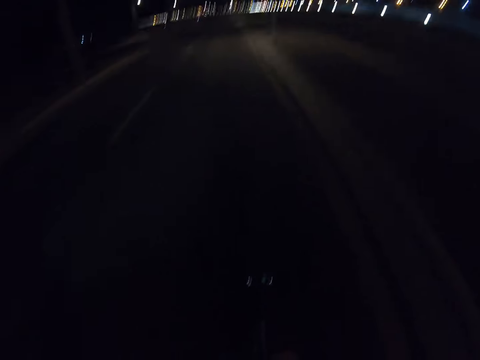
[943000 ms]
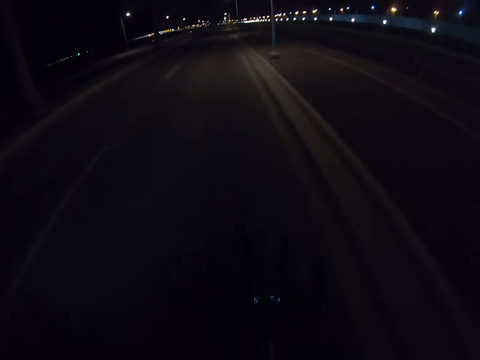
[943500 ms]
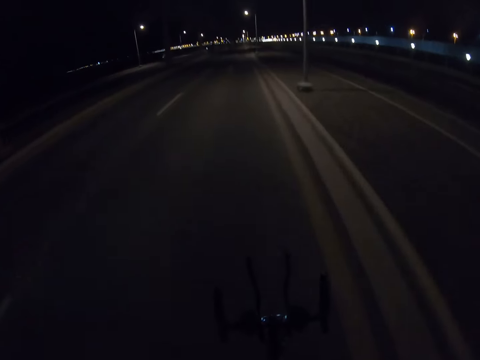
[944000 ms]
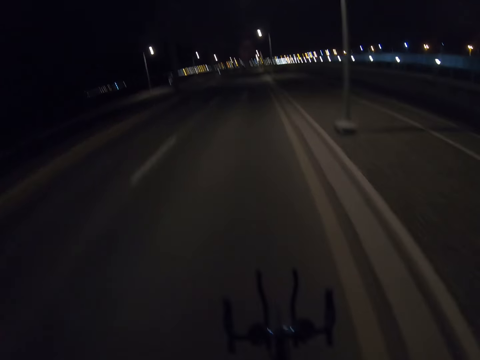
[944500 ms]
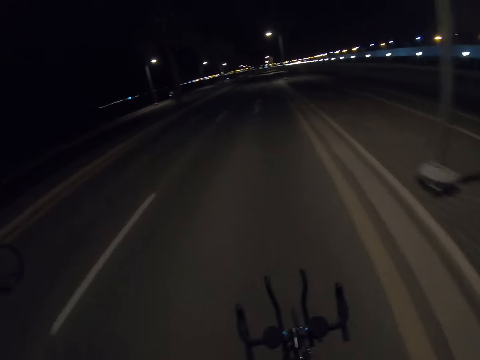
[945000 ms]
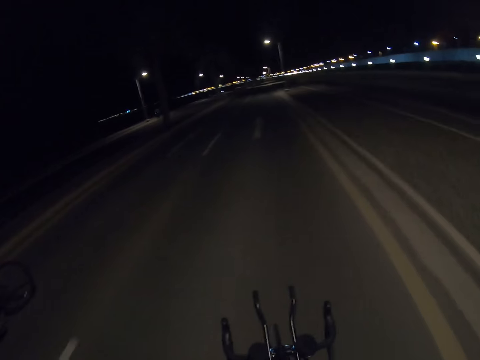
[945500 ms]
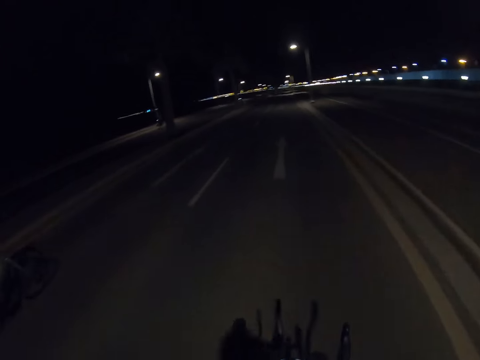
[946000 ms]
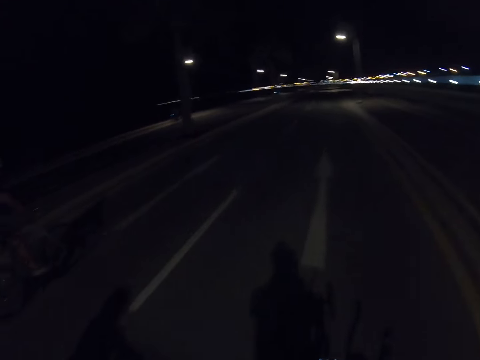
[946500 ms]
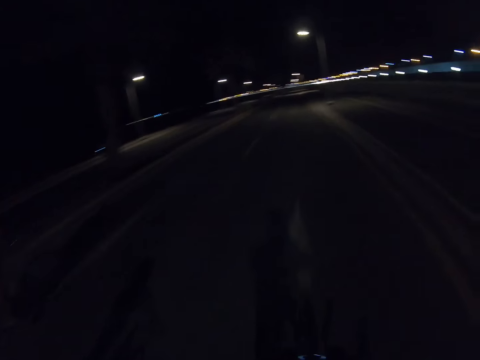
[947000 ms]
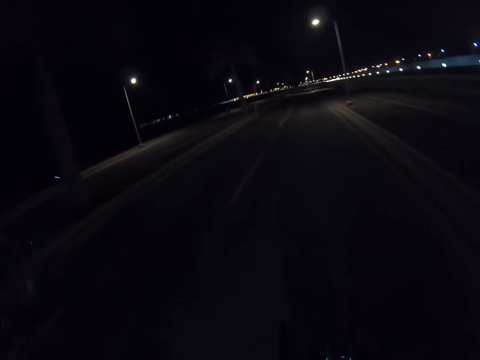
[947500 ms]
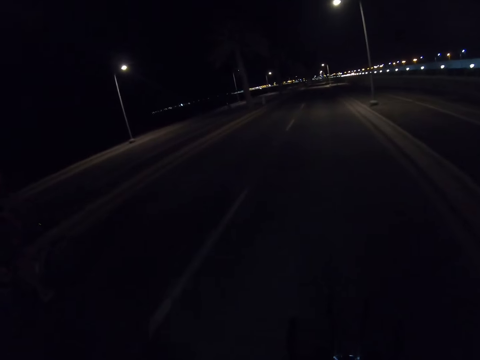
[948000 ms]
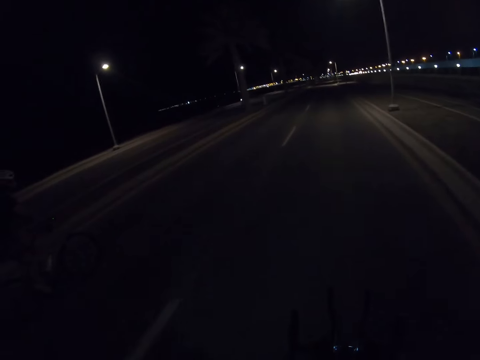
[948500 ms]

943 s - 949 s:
The camera wearer looks forward.

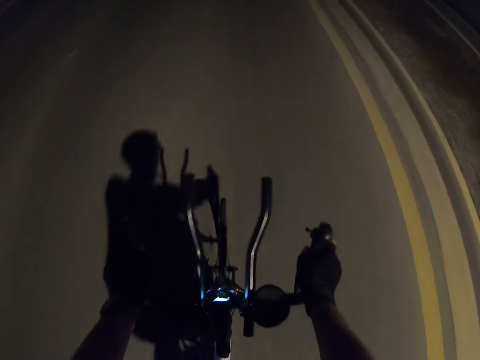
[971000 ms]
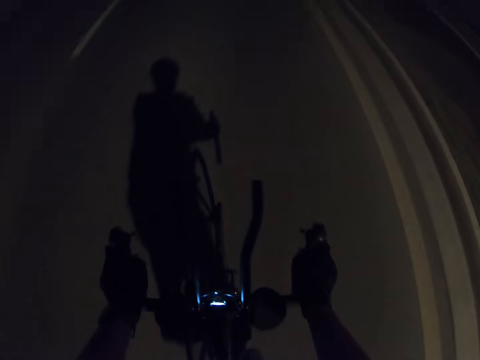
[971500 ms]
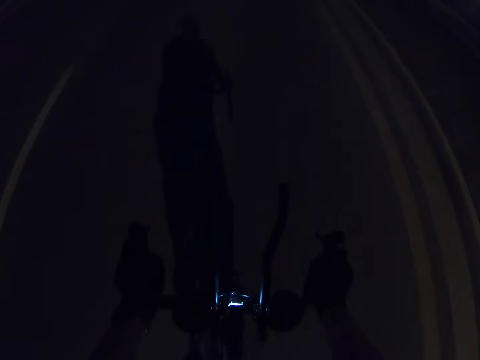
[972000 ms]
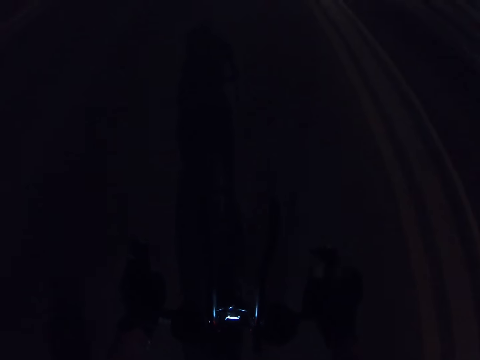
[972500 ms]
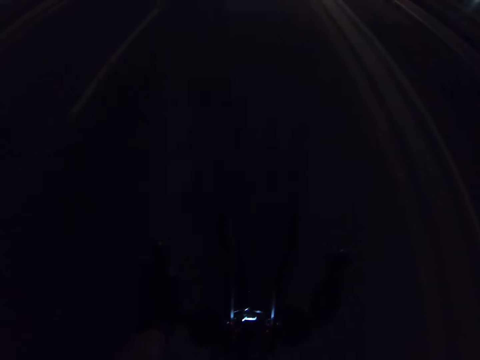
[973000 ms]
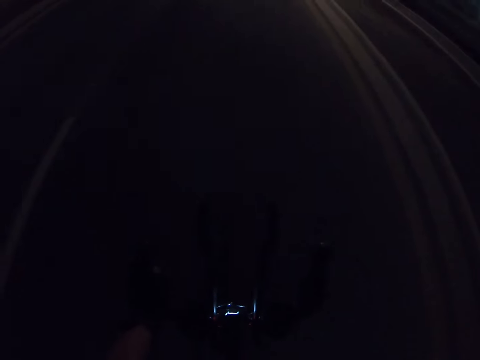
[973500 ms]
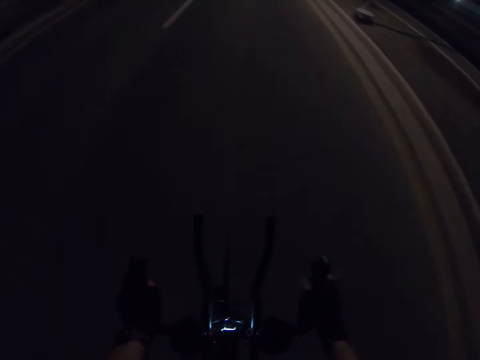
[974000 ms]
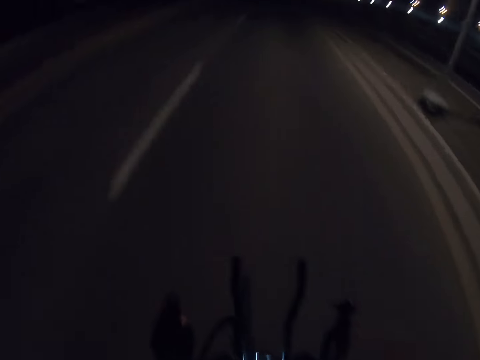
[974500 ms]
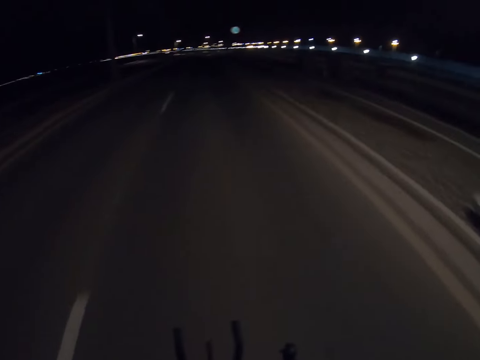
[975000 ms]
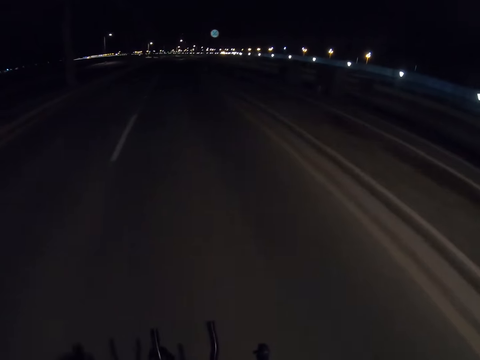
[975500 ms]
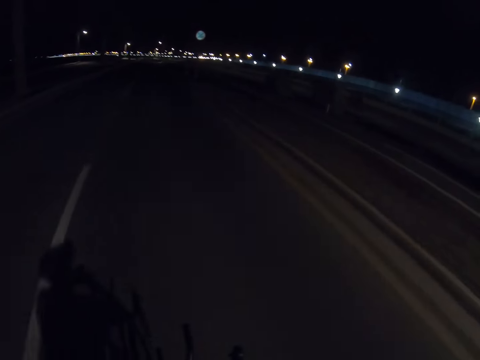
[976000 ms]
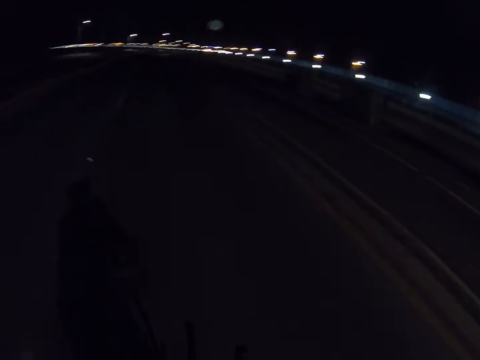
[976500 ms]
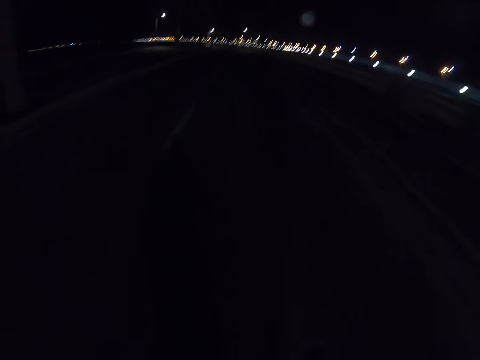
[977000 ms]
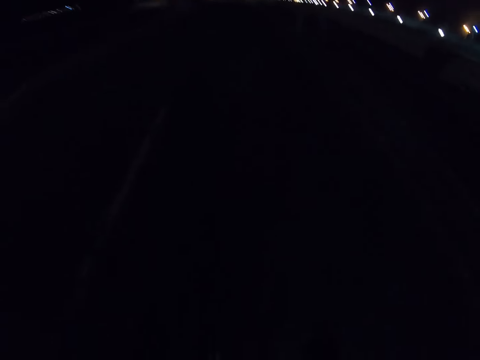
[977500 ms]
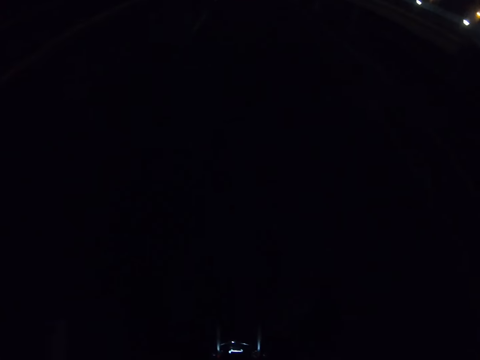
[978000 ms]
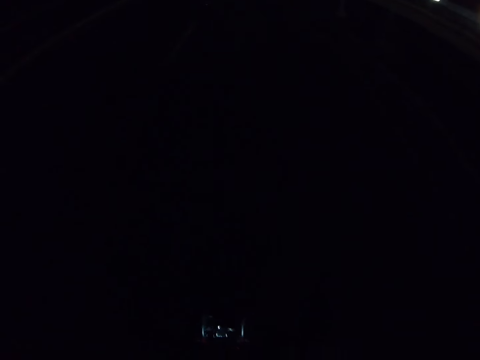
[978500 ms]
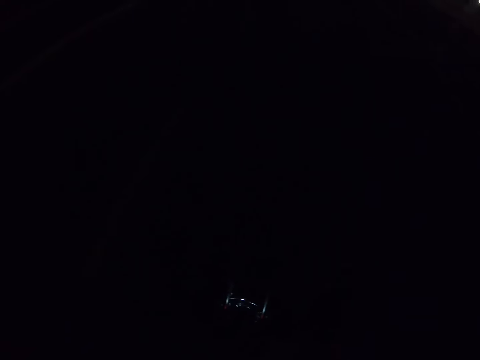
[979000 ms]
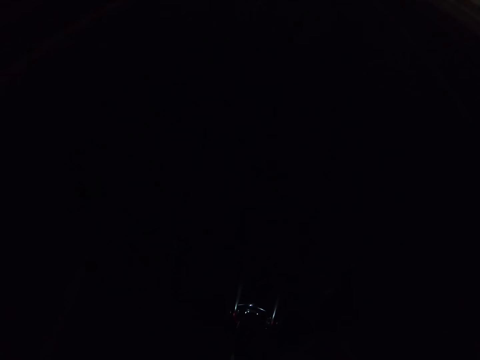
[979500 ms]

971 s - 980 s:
The camera wearer removes the right hand from the bike steering. They hold the bike with both hands.

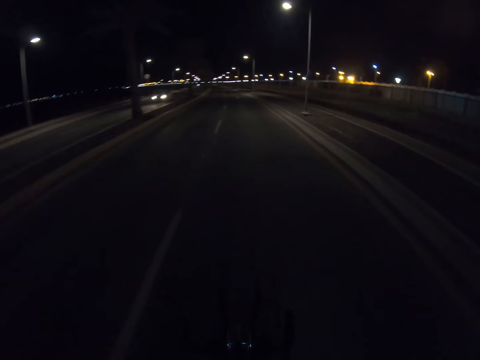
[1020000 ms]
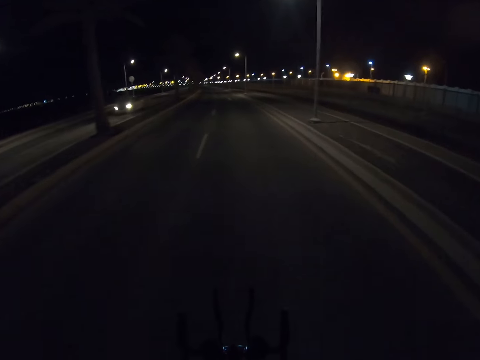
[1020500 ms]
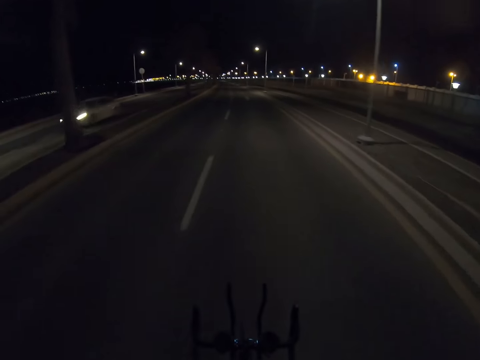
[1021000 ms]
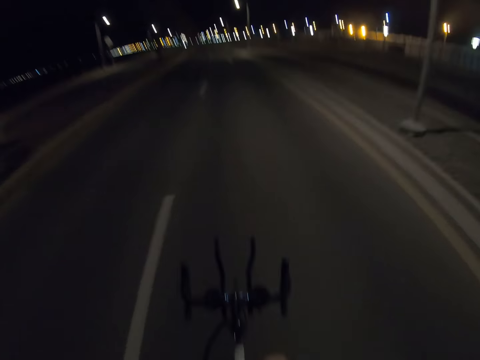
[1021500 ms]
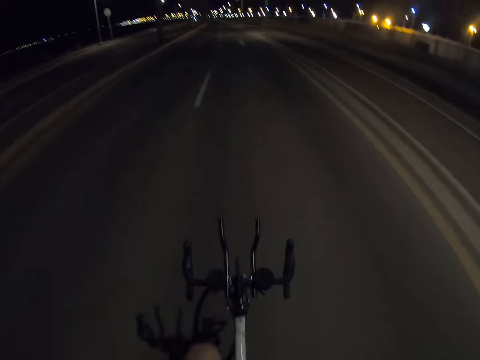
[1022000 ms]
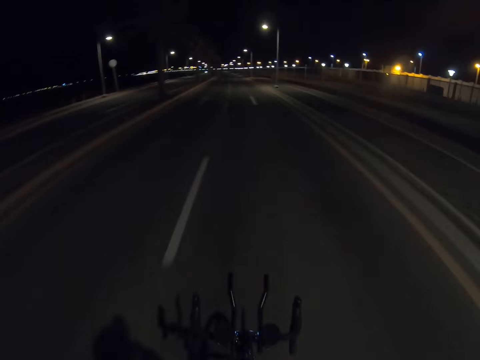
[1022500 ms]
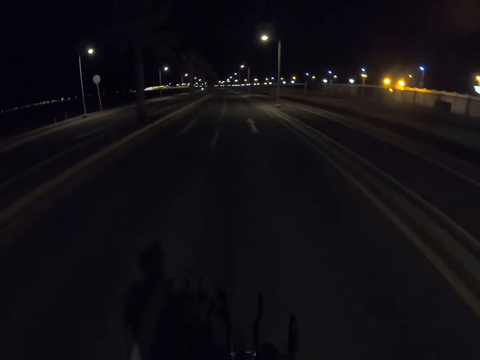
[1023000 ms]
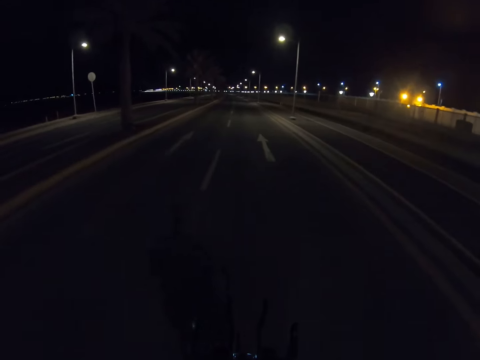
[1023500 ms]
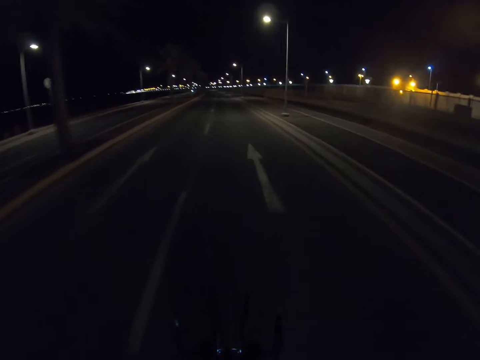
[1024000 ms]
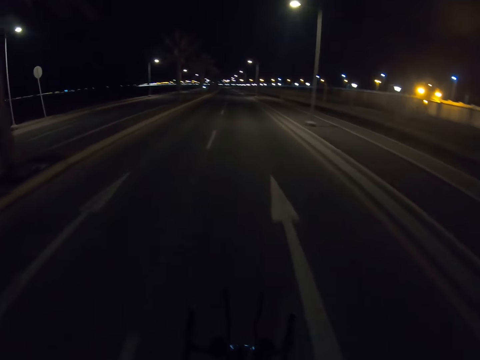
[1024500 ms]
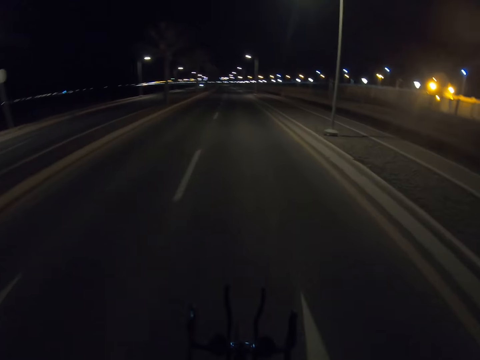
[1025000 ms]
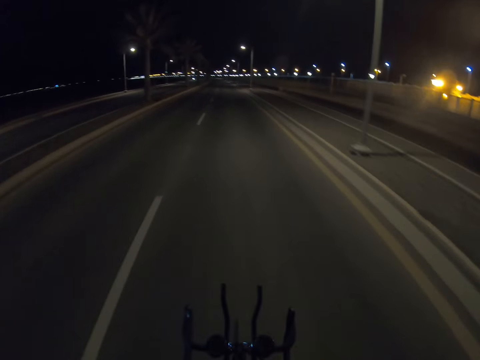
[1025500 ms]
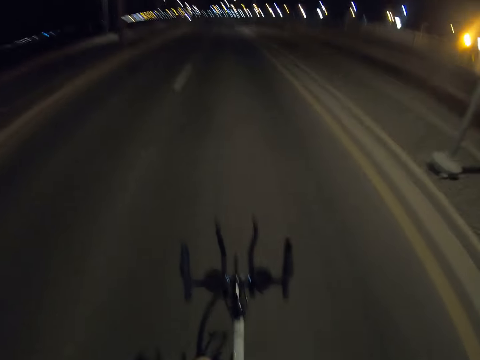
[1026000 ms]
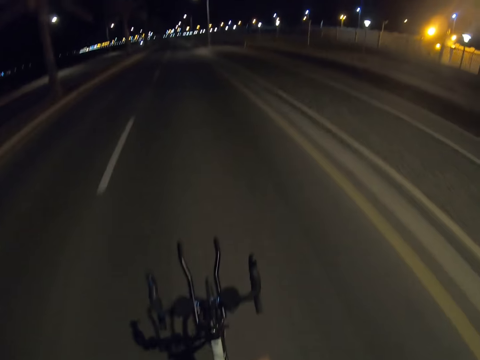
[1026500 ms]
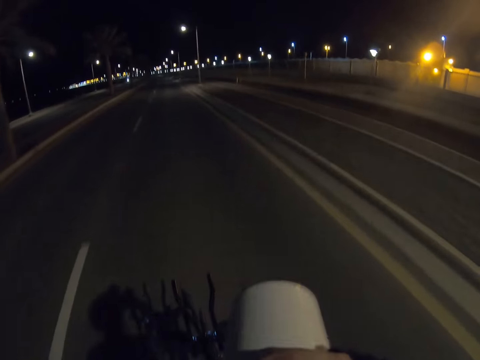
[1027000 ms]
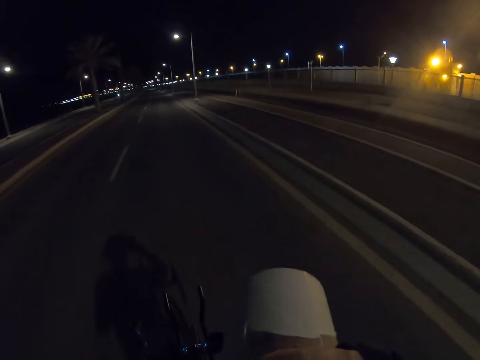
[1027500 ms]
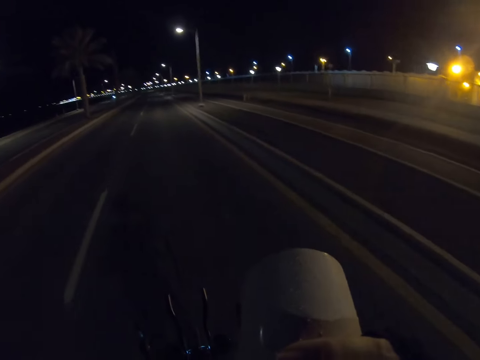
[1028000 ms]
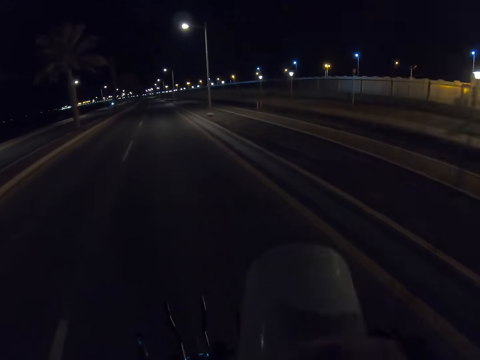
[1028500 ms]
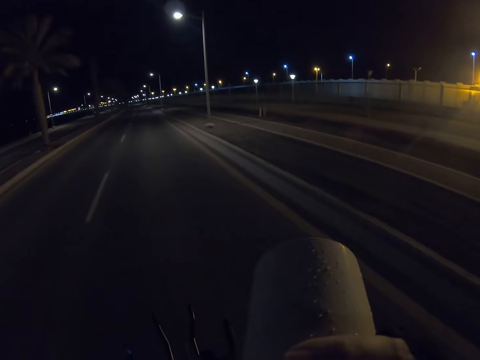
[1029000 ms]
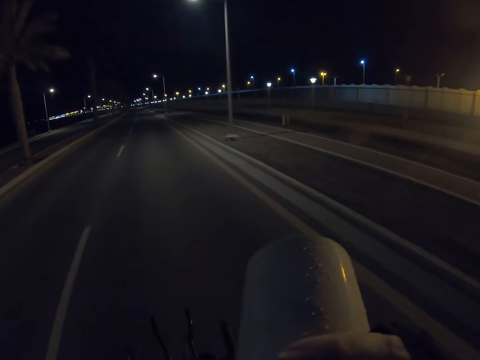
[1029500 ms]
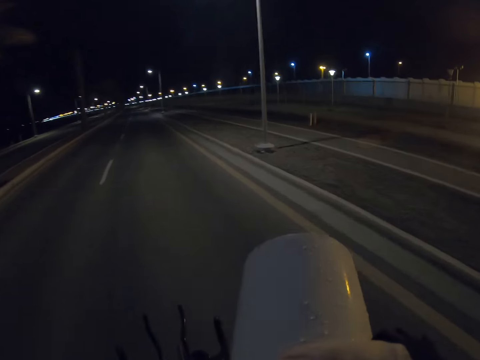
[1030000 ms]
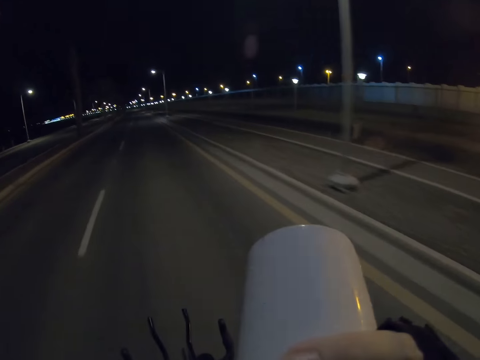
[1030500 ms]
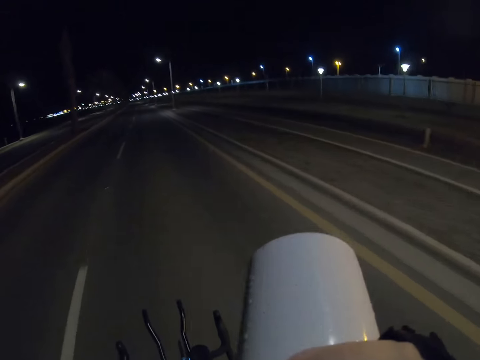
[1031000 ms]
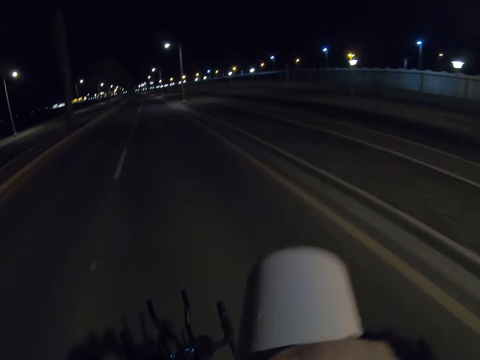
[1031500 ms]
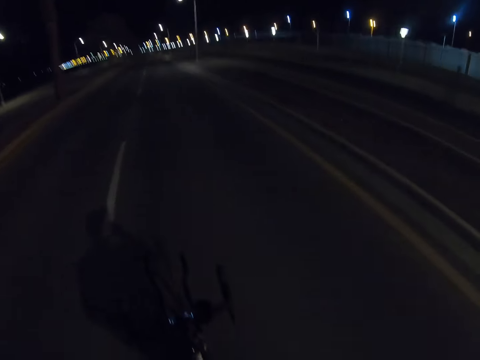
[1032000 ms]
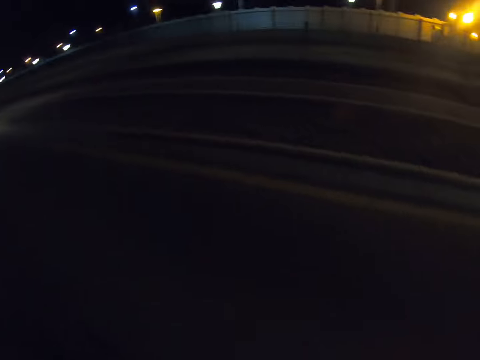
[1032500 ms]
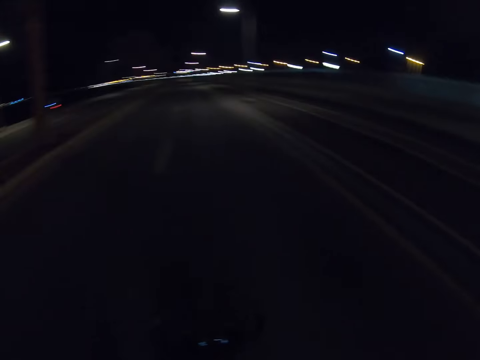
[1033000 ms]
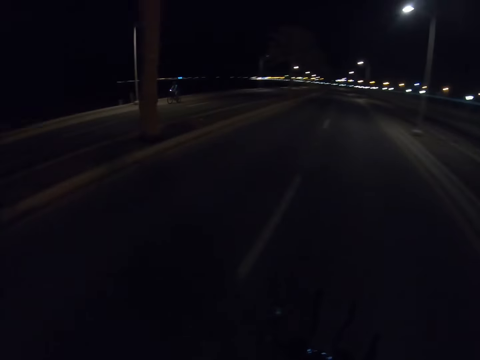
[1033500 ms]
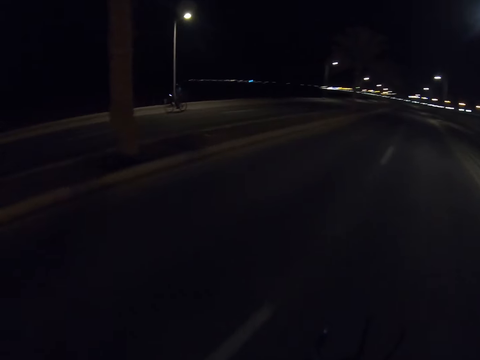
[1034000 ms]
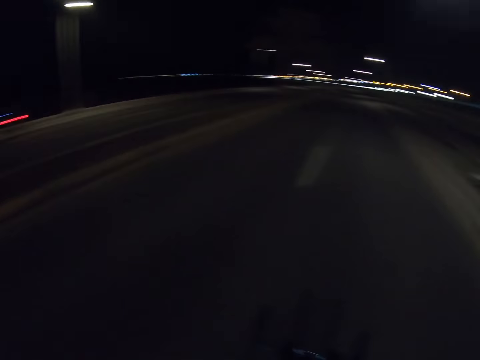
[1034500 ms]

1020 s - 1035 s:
The camera wearer removes both hands from the bike steering. They drink from the water bottle.
